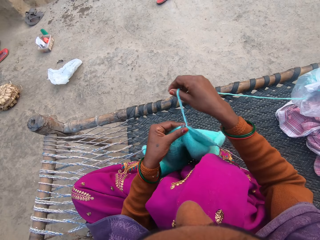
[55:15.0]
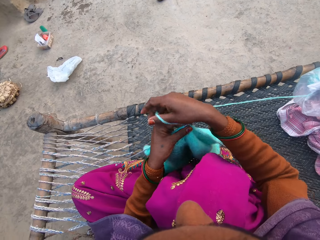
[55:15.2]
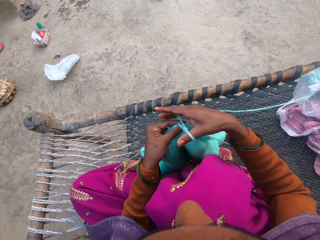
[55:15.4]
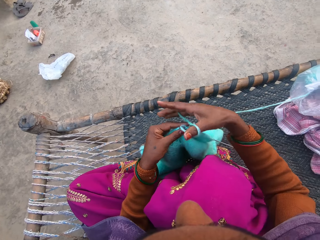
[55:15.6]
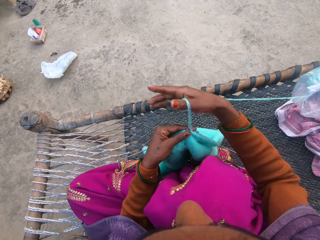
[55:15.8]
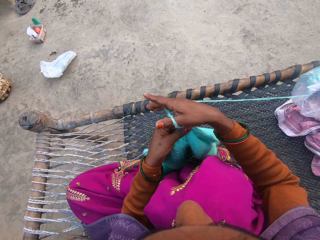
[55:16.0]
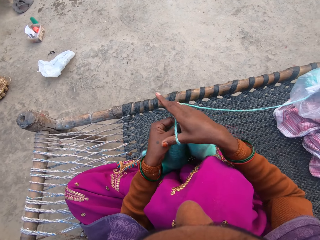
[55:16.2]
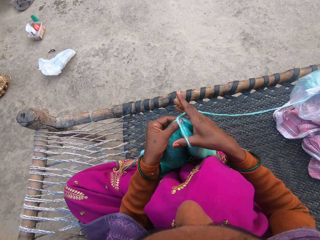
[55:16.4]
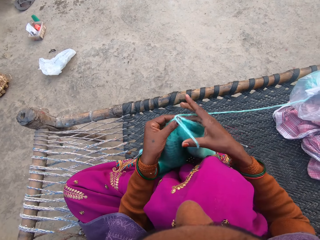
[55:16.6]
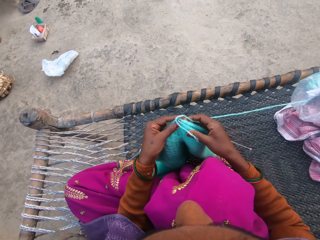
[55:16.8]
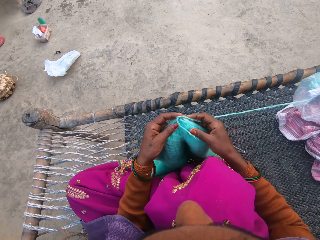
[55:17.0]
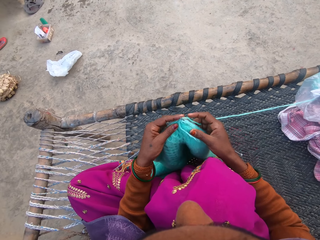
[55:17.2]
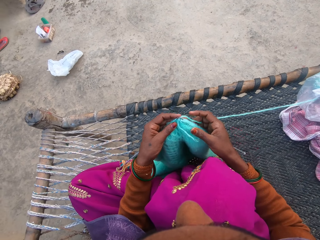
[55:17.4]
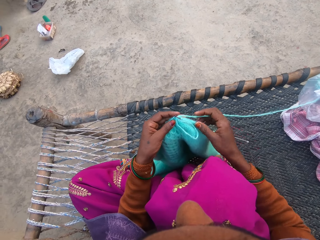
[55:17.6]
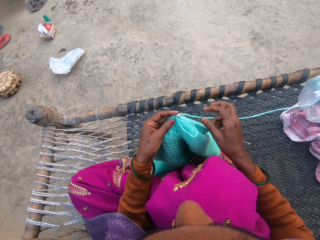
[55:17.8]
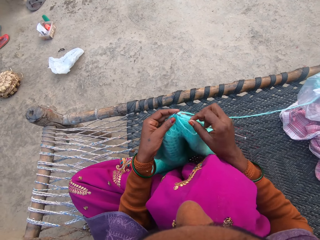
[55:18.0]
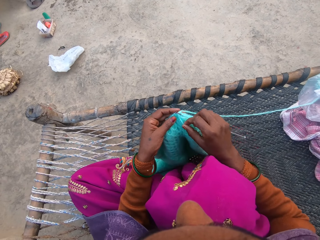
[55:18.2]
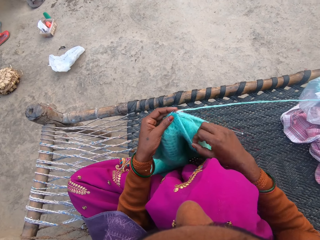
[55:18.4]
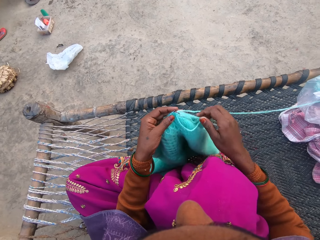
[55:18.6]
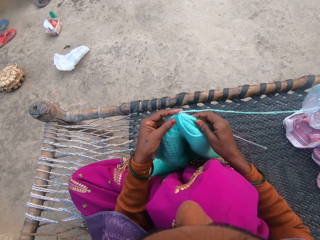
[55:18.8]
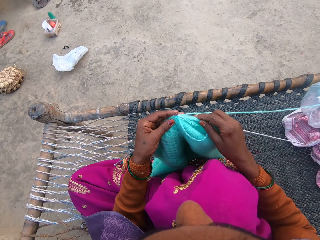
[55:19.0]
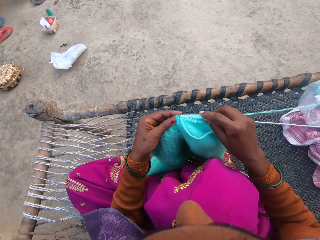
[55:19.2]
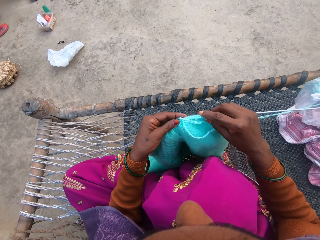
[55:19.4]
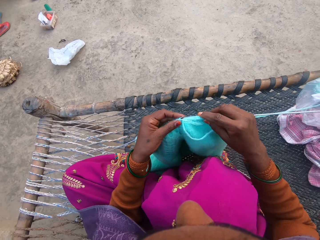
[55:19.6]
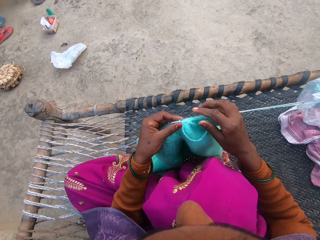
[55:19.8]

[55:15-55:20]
The camera wearer pulls the yarn with the right hand. They place the yarn on the needle.

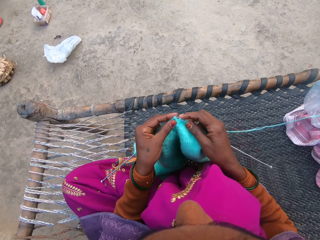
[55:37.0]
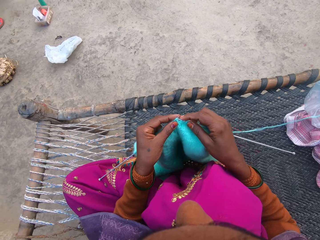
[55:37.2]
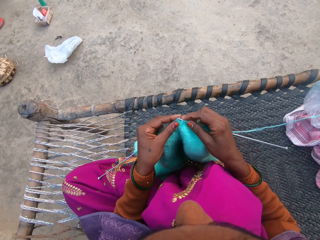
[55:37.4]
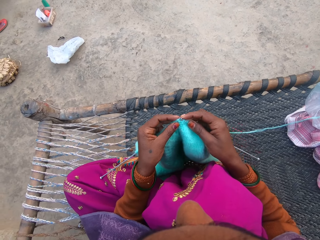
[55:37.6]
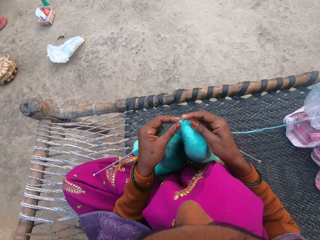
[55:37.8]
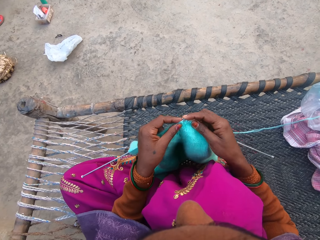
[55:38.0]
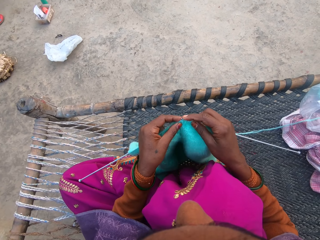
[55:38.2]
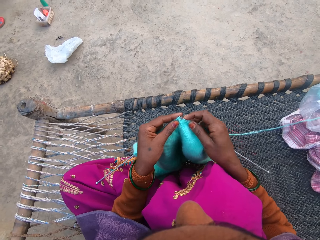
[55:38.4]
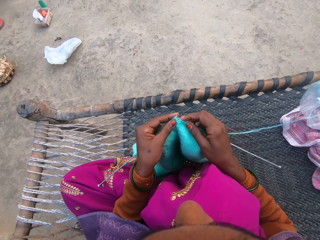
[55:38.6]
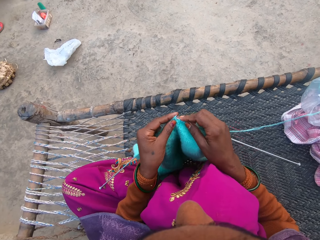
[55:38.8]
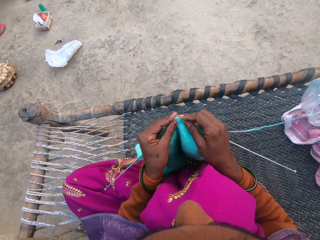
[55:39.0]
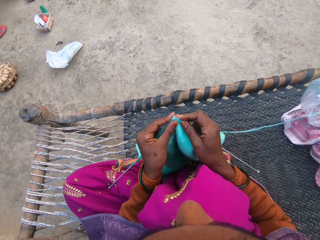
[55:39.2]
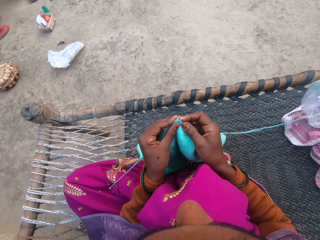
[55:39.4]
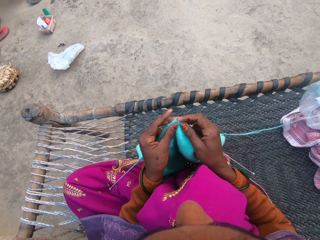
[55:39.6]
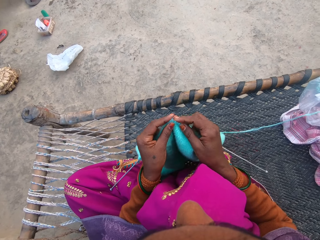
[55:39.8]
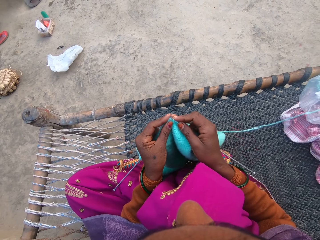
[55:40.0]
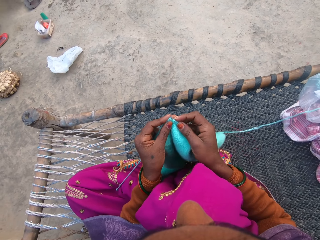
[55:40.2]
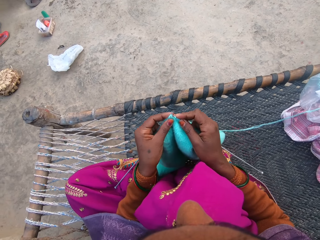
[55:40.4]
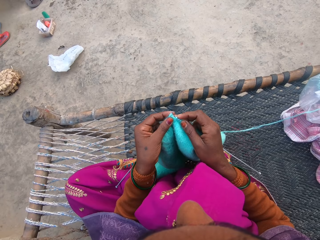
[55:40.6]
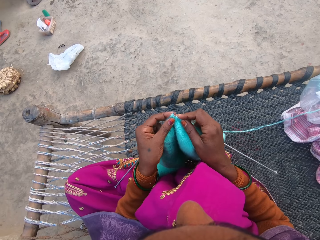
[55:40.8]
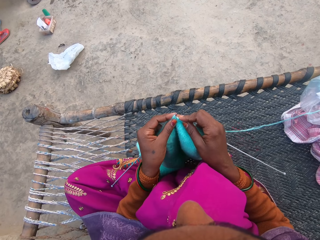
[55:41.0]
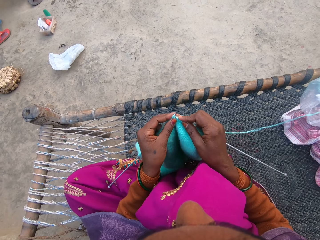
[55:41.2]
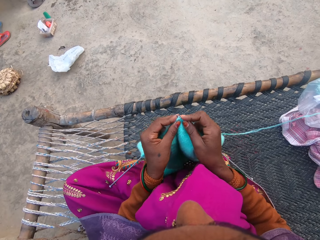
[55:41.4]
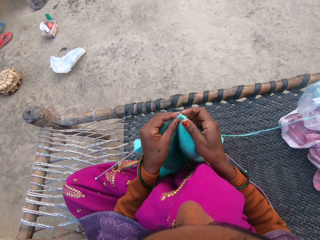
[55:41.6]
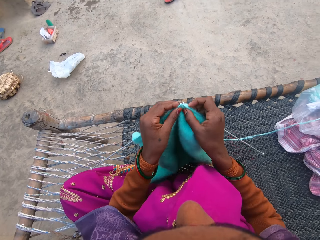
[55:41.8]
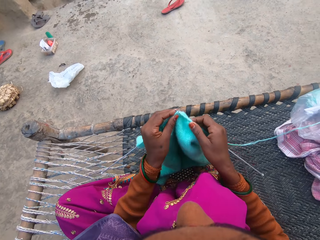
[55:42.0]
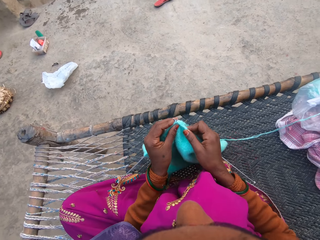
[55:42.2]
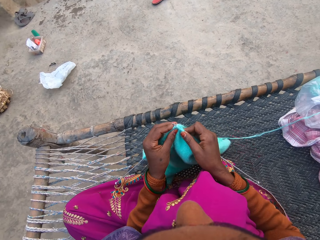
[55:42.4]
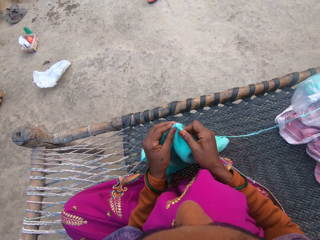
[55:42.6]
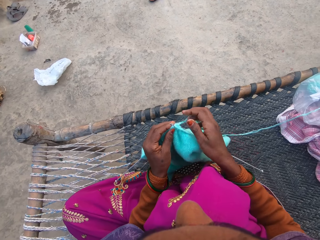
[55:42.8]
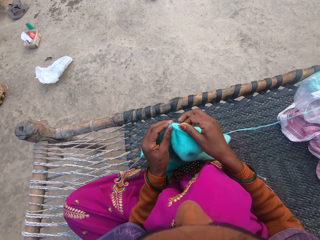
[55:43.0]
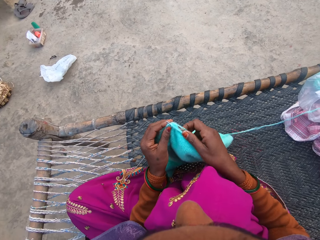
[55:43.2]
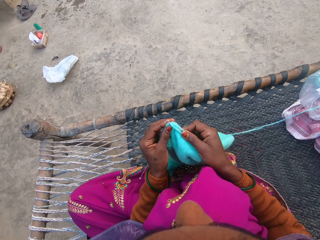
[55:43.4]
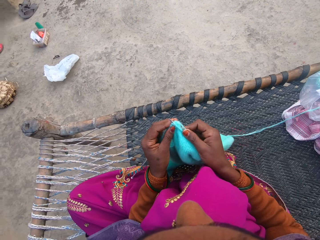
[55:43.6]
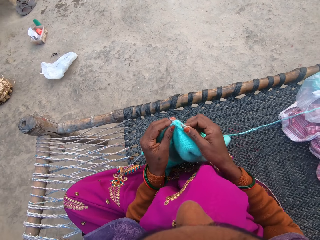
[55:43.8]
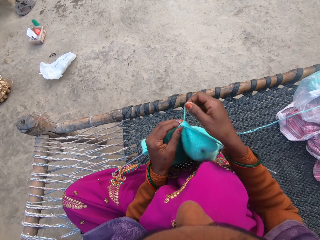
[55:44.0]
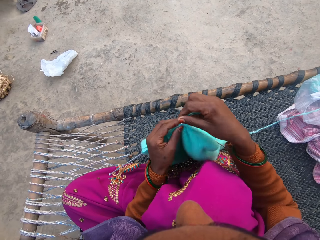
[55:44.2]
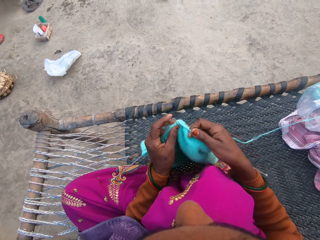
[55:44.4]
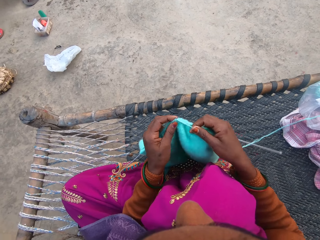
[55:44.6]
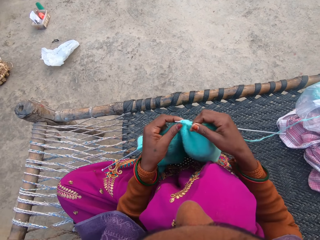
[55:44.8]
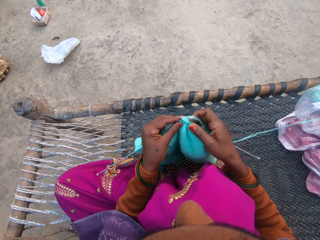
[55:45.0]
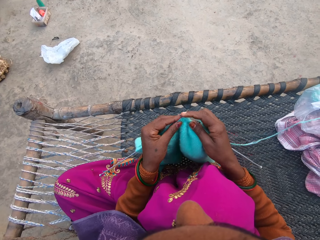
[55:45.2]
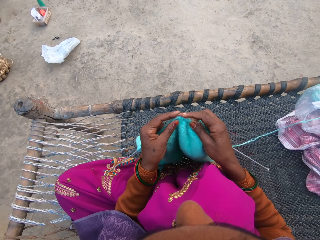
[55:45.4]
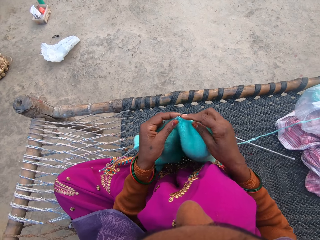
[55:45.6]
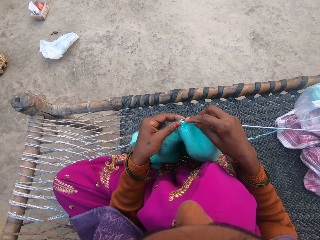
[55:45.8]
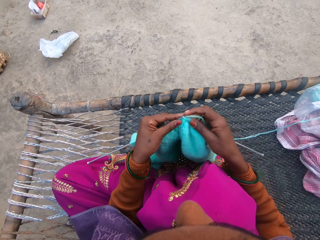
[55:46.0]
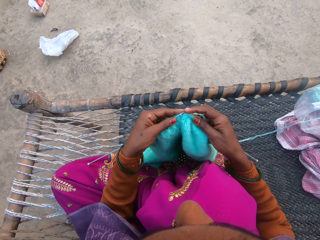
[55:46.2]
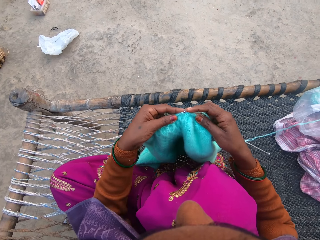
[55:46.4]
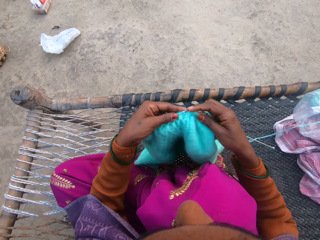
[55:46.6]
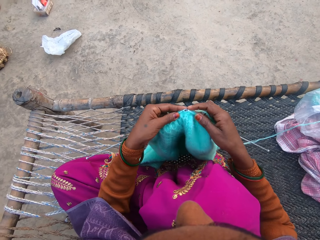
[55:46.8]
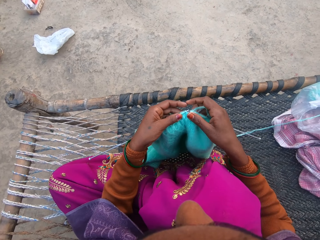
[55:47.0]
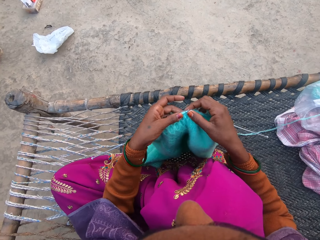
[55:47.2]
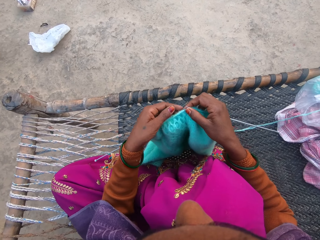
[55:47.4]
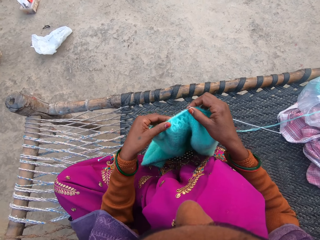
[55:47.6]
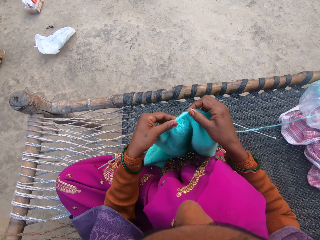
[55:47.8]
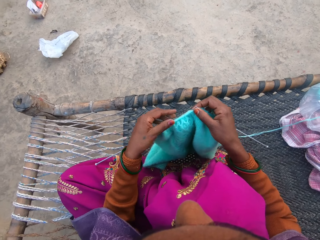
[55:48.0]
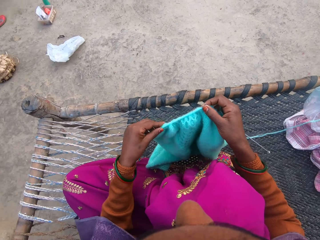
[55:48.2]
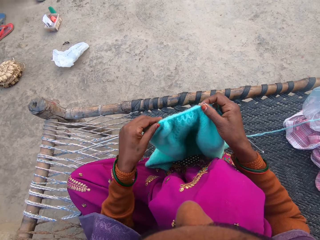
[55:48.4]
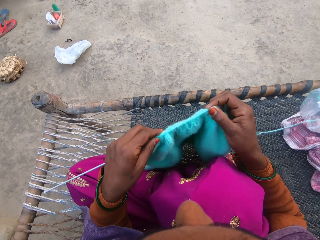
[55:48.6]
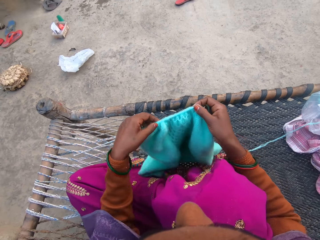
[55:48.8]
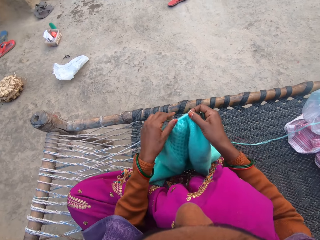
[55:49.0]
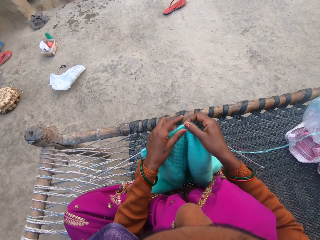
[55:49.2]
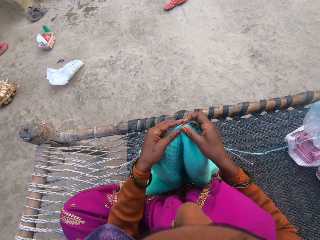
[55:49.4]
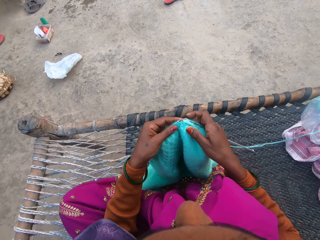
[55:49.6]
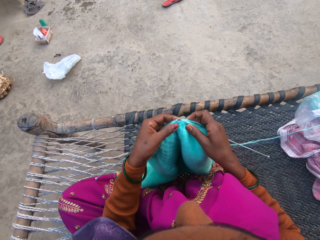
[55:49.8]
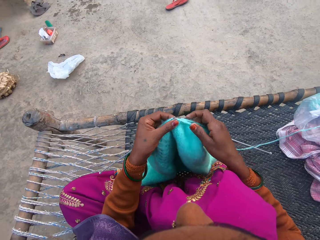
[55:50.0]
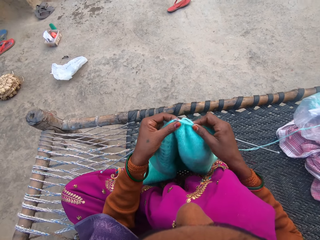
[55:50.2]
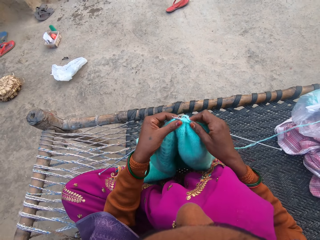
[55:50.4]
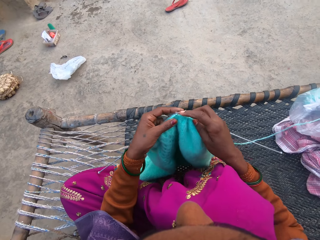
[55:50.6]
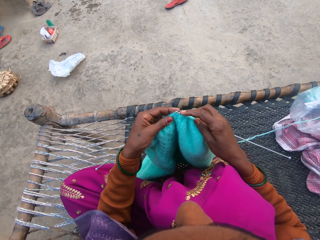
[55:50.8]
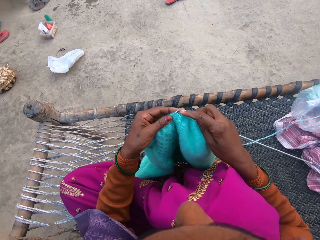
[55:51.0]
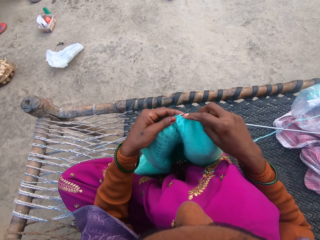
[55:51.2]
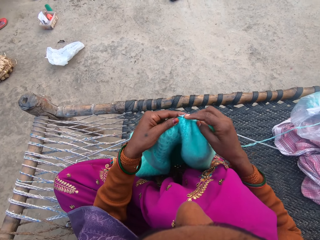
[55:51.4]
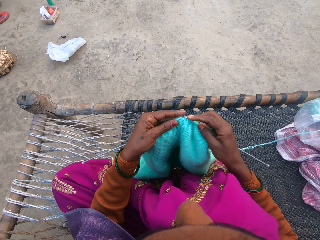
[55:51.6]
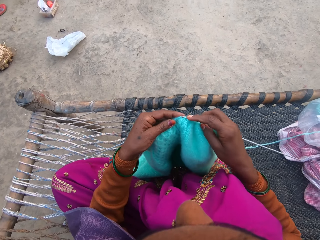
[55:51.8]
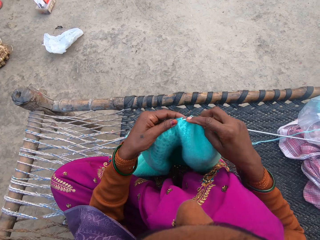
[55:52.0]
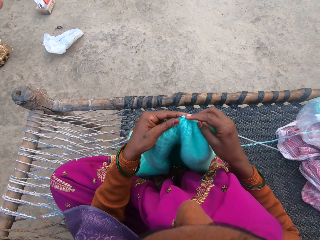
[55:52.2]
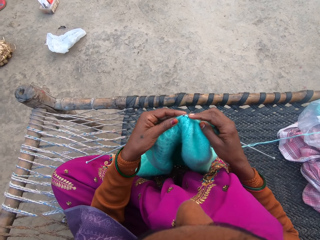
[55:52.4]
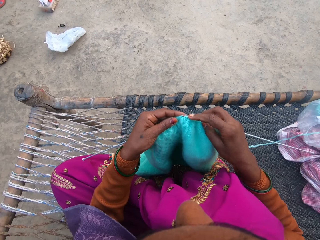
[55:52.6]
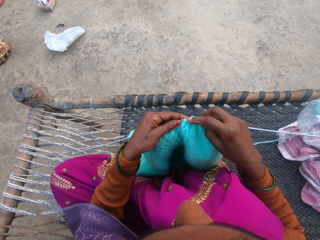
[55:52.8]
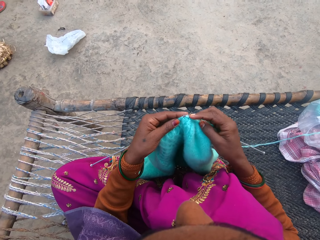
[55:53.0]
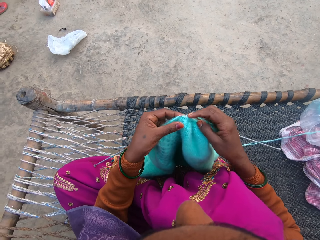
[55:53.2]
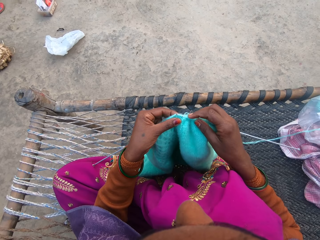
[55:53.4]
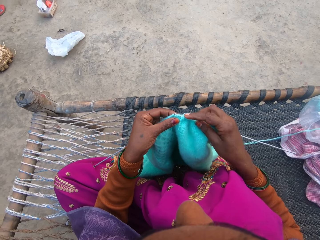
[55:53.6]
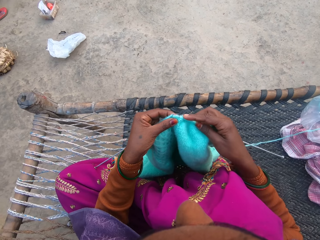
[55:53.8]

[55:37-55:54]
The camera wearer moves around the knit needles. They knit the knitted cloth with both hands. They move around the knit needles. They place the yarn on the needle. They knit the knitted cloth with both hands. They move the knitted cloth with the left hand. They move the knitted cloth with the right hand. They knit the knitted cloth with both hands.
